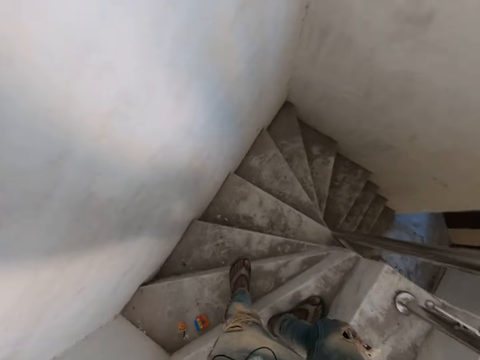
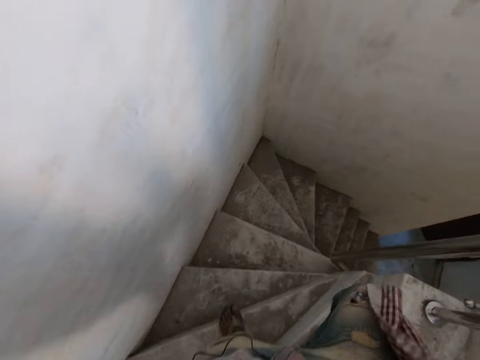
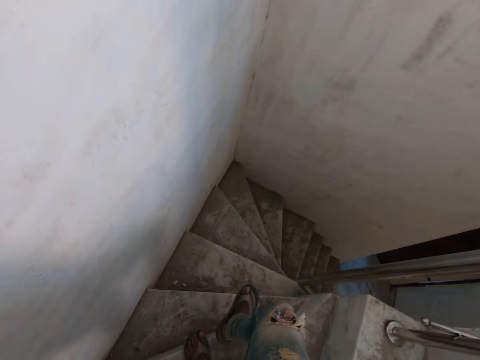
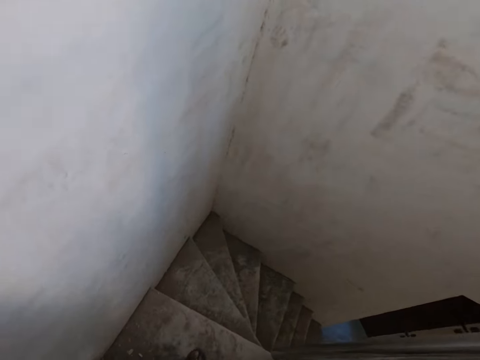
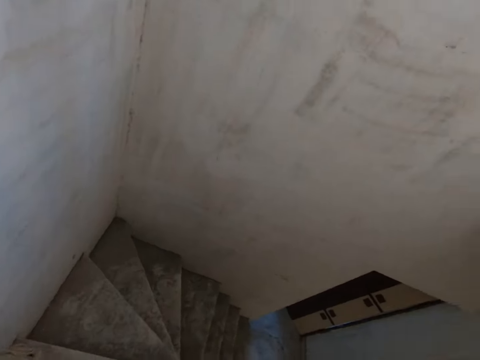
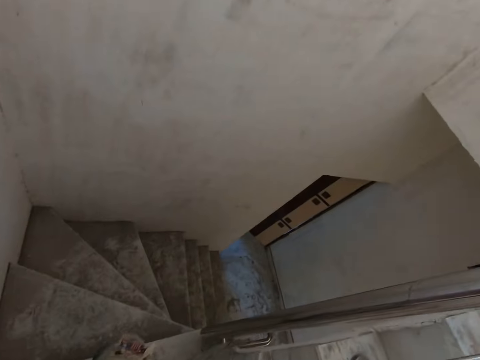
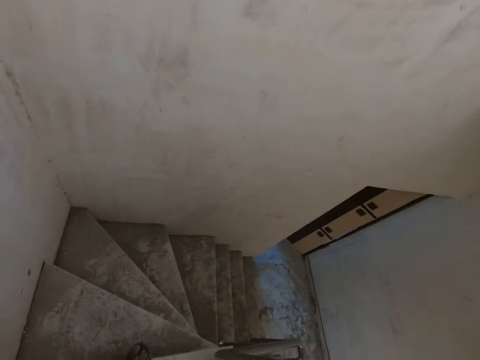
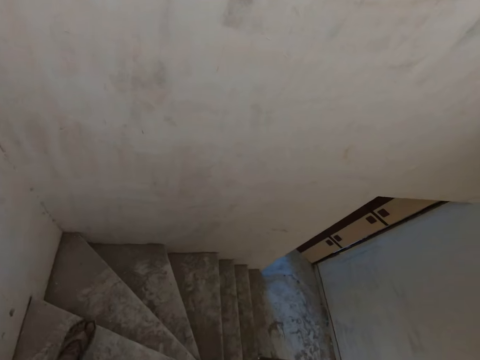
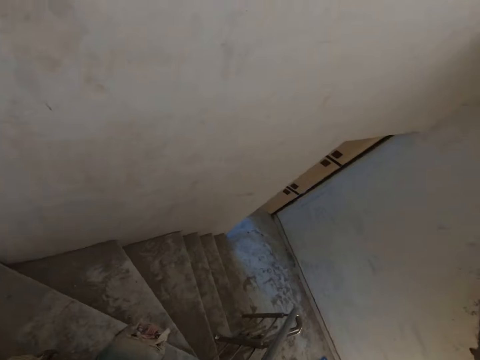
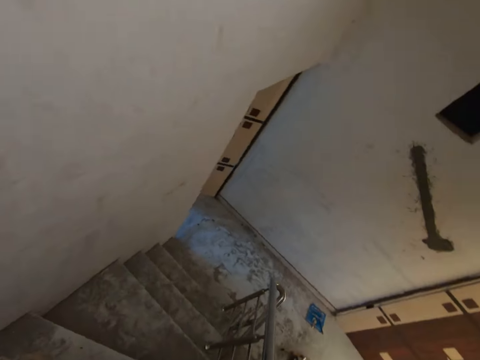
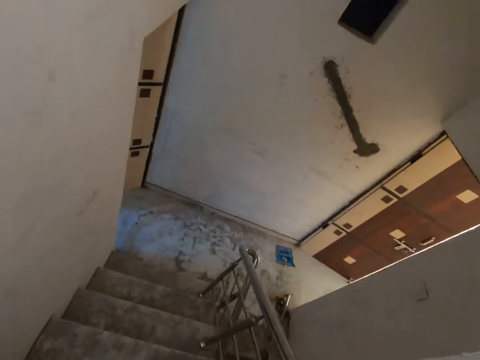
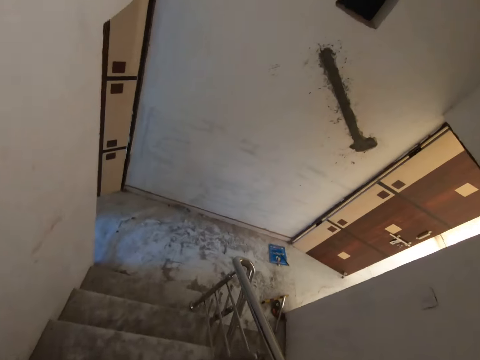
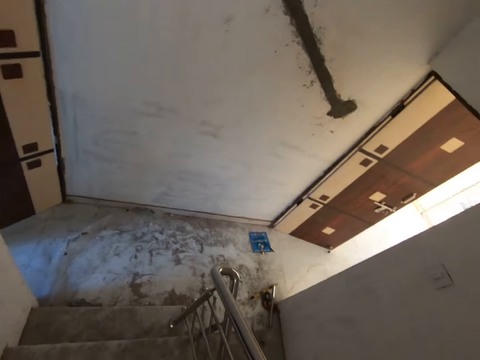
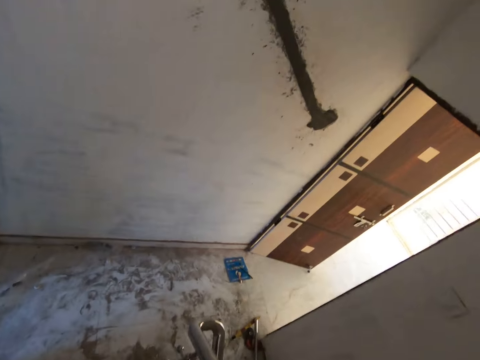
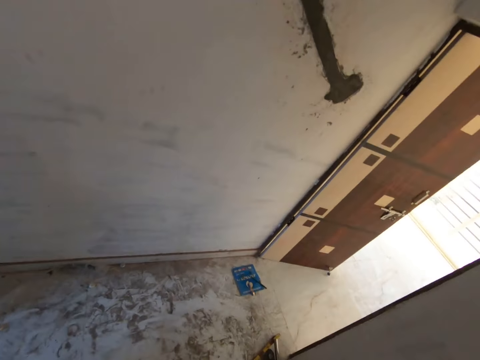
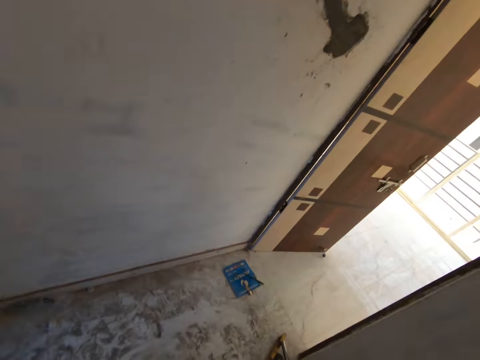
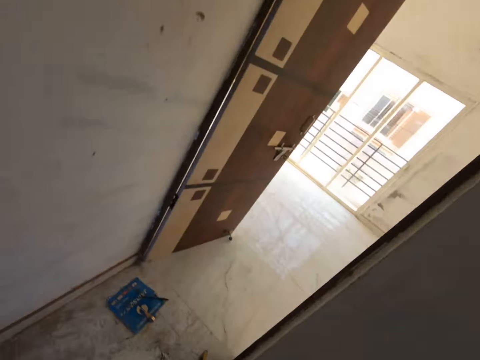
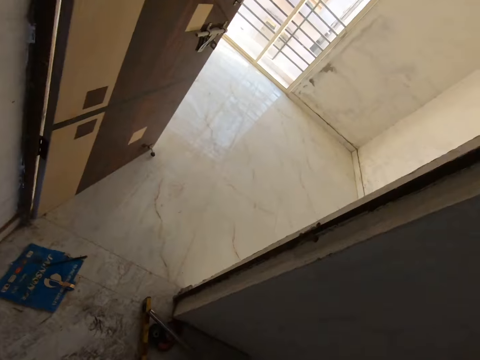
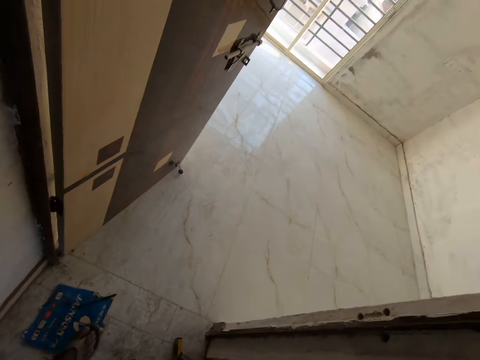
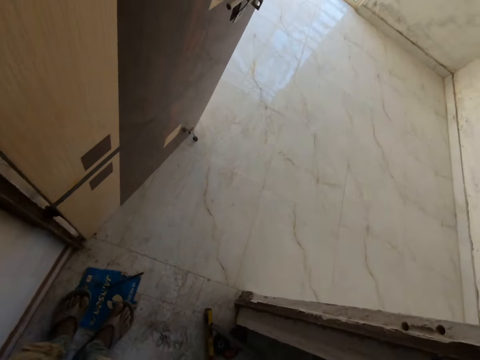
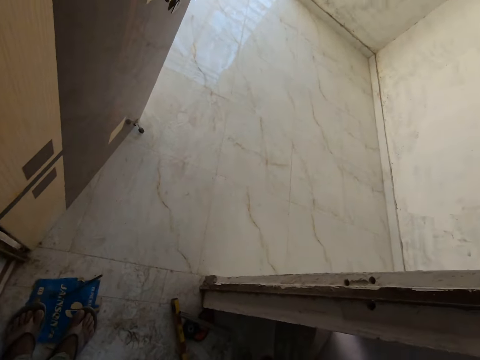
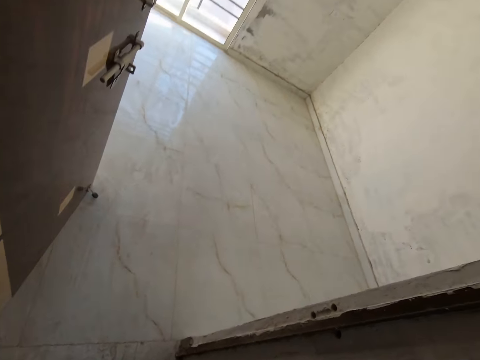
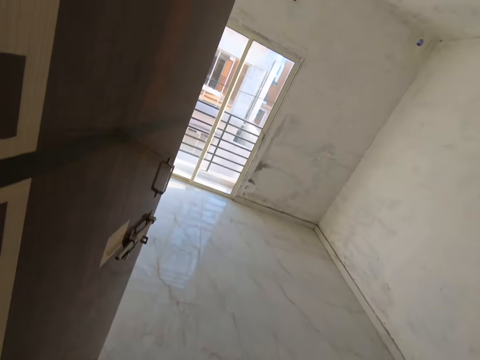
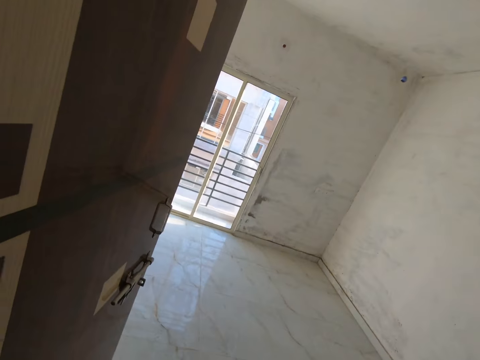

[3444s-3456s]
The camera wearer descends down the stairs.

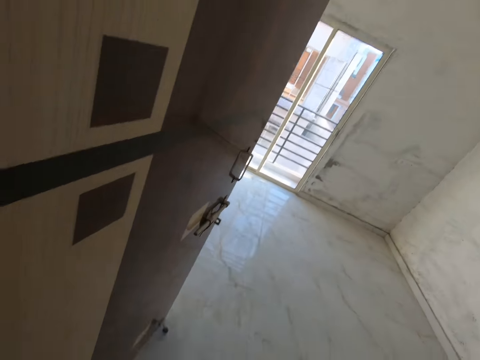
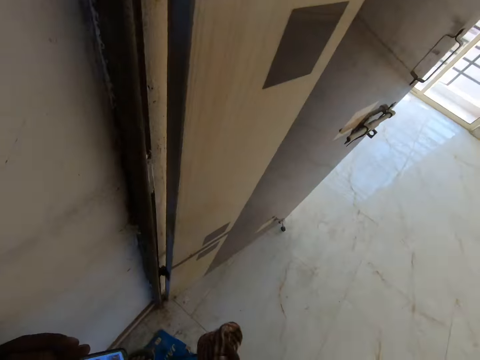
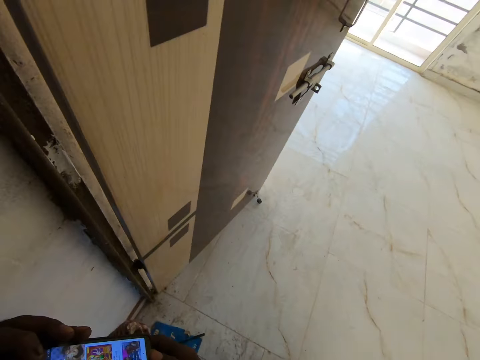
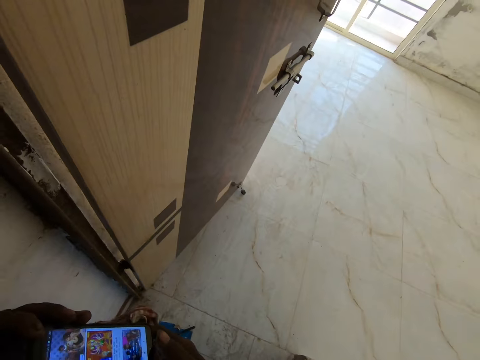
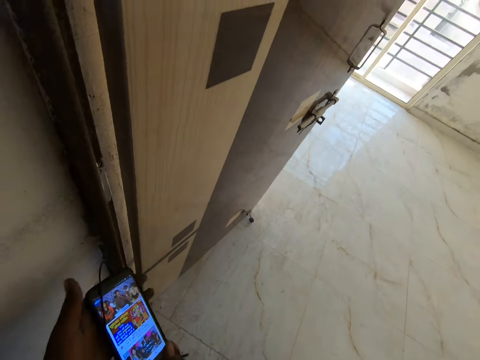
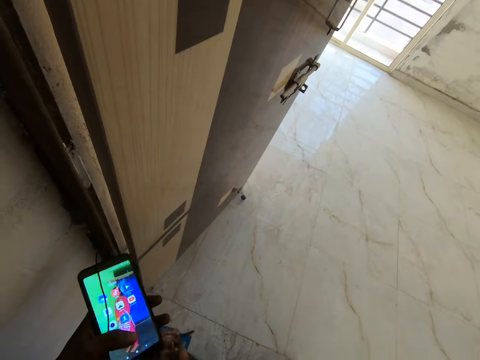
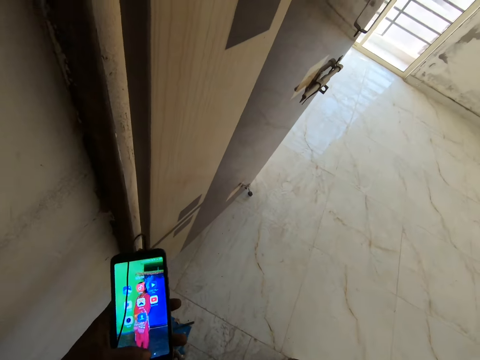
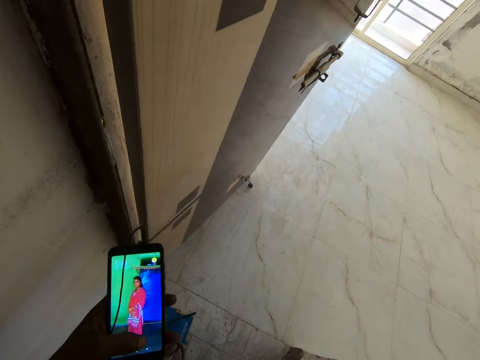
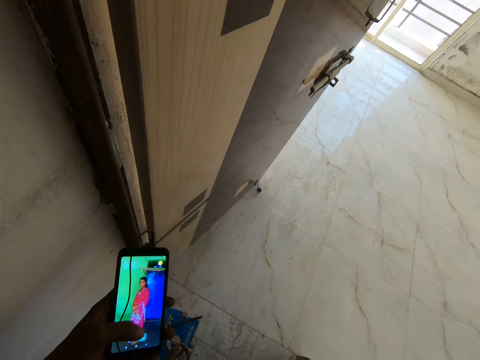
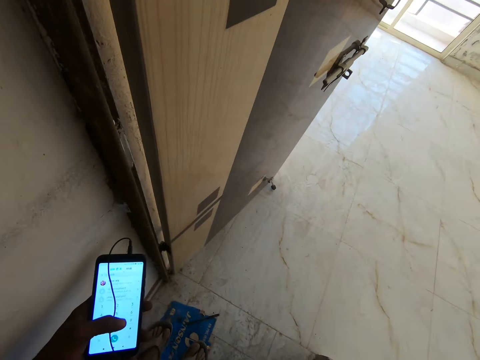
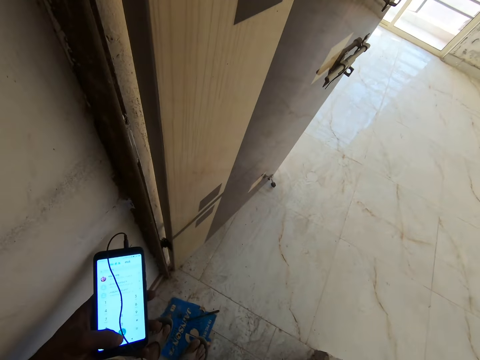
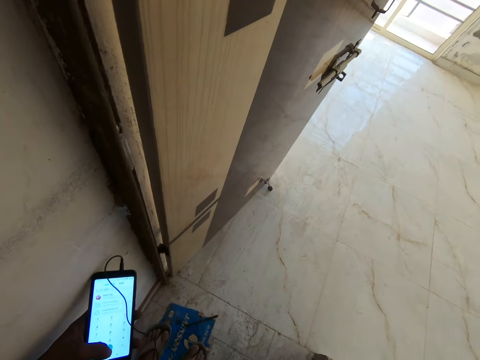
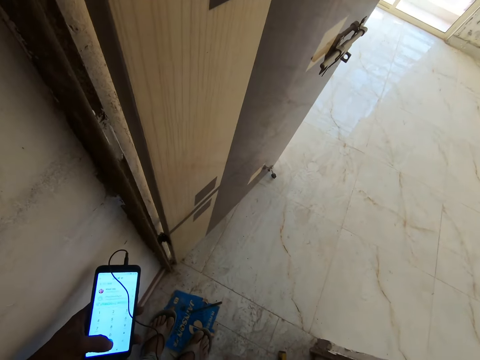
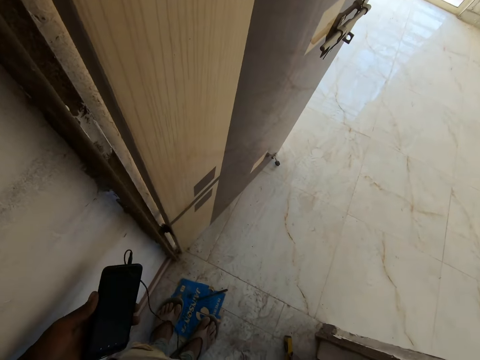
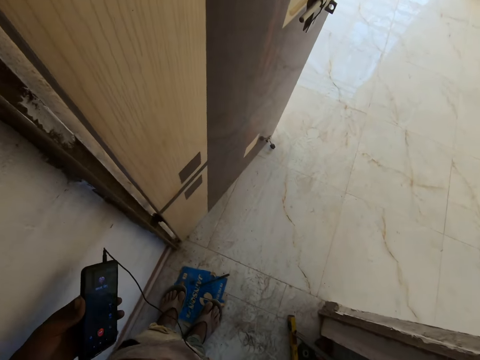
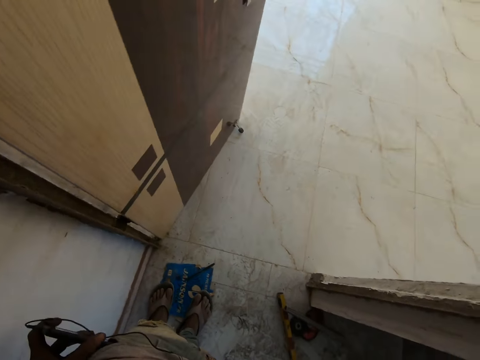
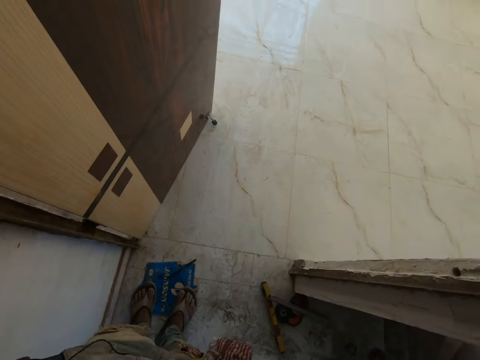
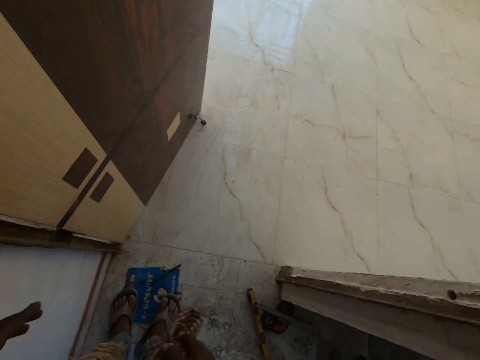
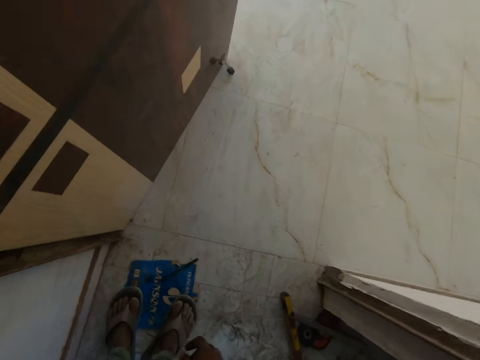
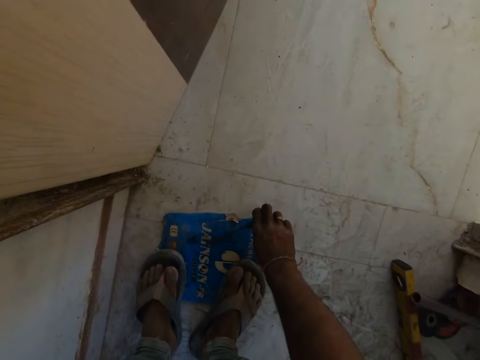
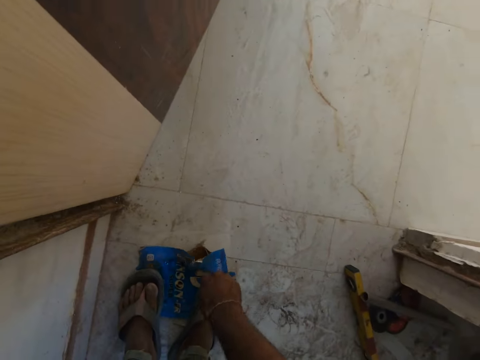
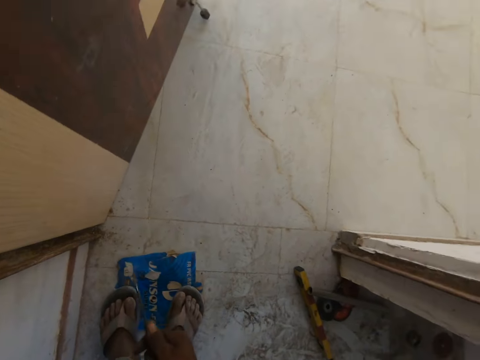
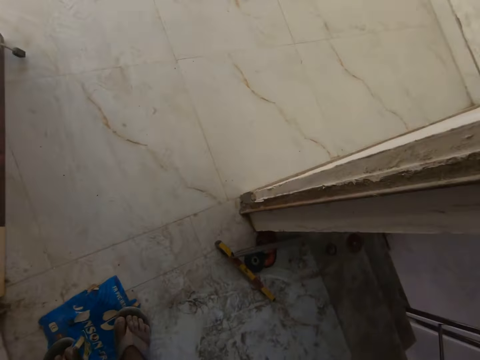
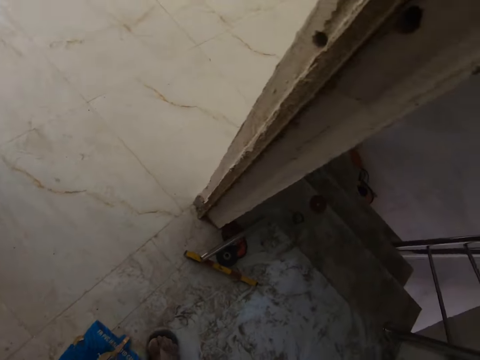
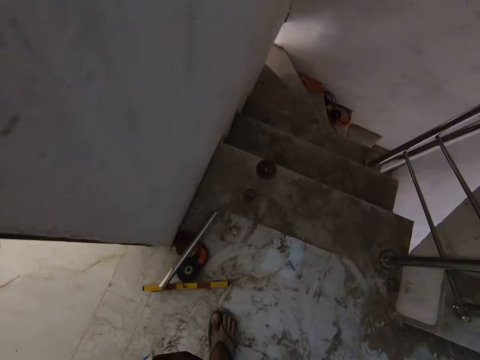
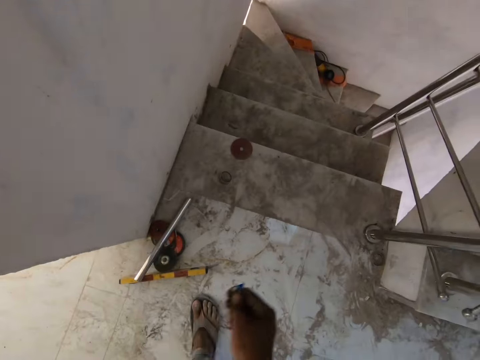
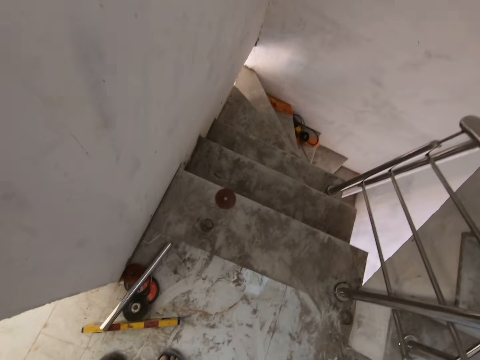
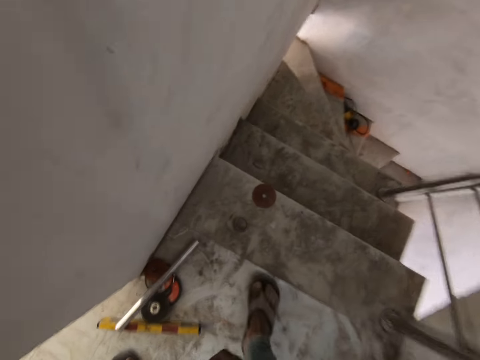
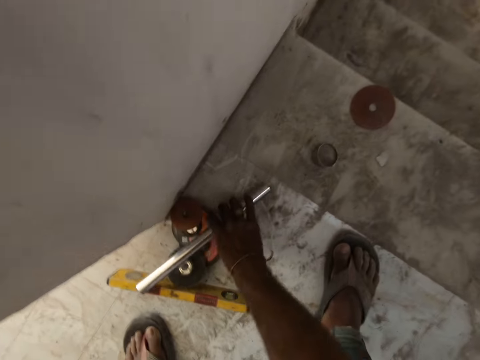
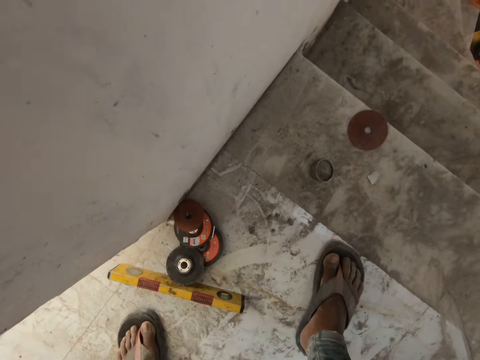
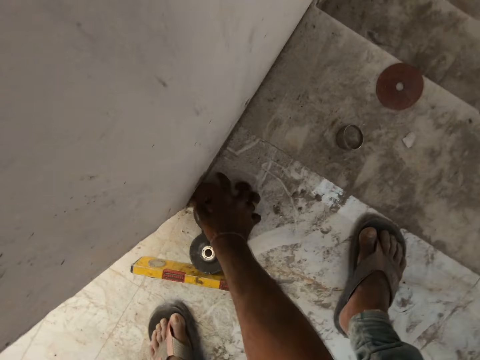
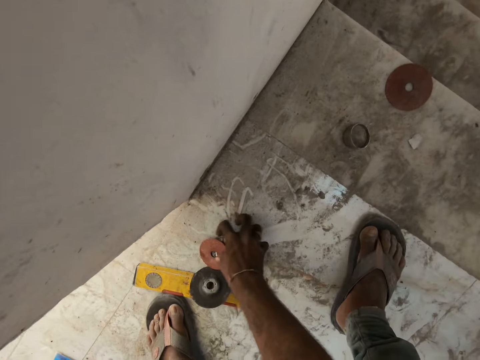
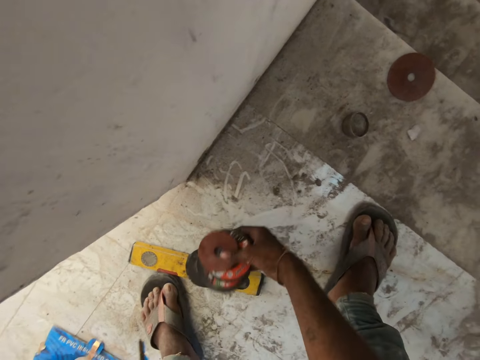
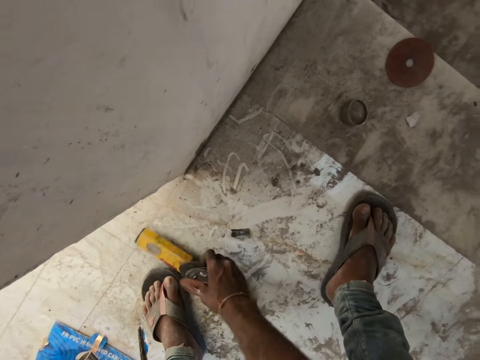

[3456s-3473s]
The camera wearer operates the phone in his left hand. He holds the phone. He scrolls the phone. He puts the phone in his left hand in the pocket of his trousers. He lights off the phone. He tears a paper under his feet with his right hand. He picks something. He cuts the paper in his hands. He drops the paper in his right hand on the ground. He picks up a metal rod on the ground with his right hand. He passes the metal rod from his right hand to his left hand. He packs grinding plates on the ground with his right hand.
